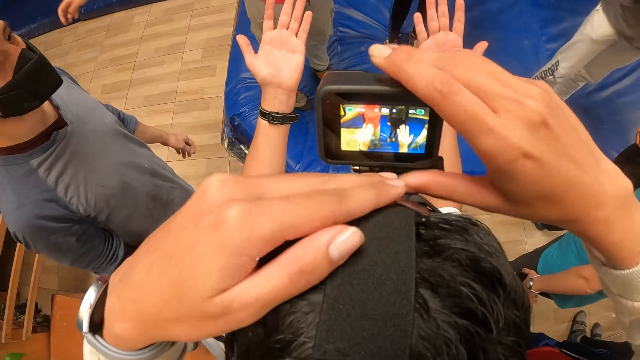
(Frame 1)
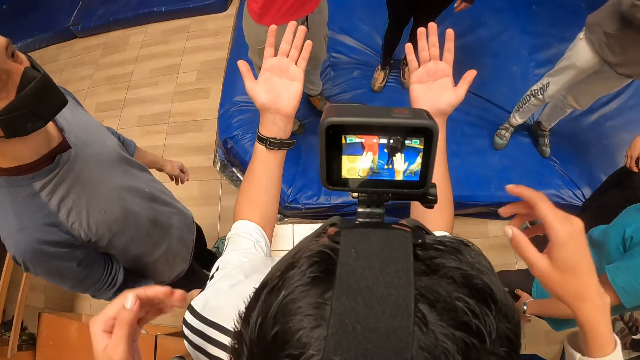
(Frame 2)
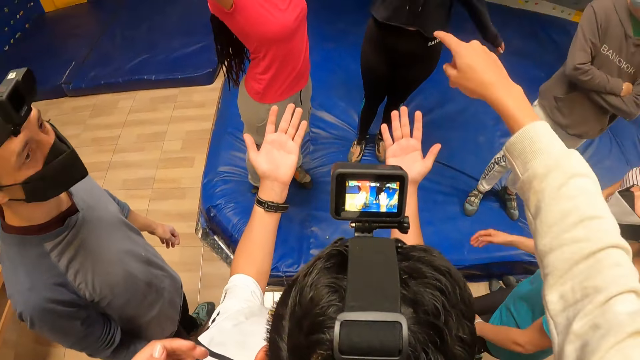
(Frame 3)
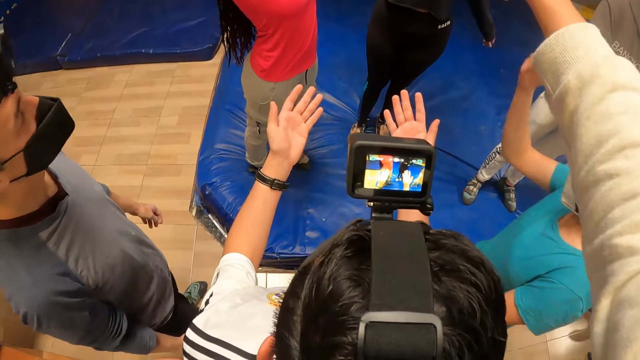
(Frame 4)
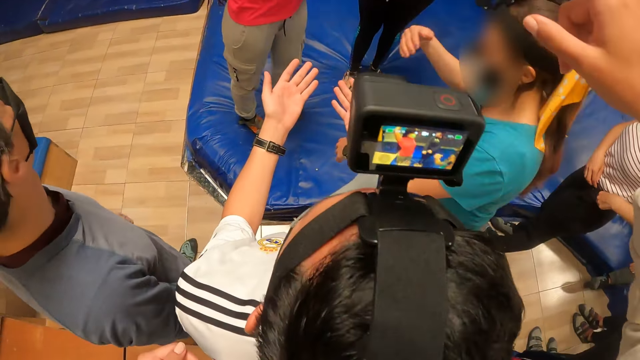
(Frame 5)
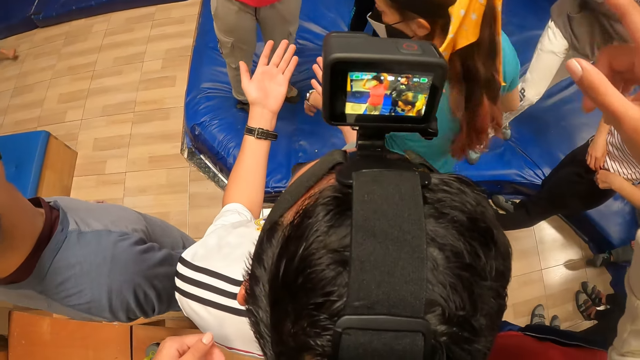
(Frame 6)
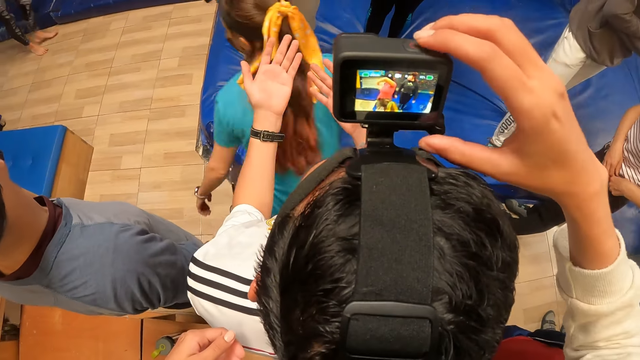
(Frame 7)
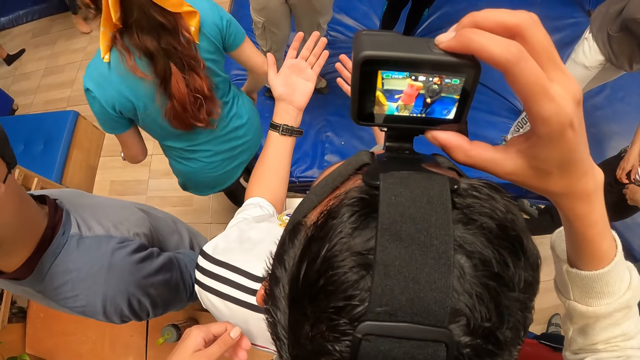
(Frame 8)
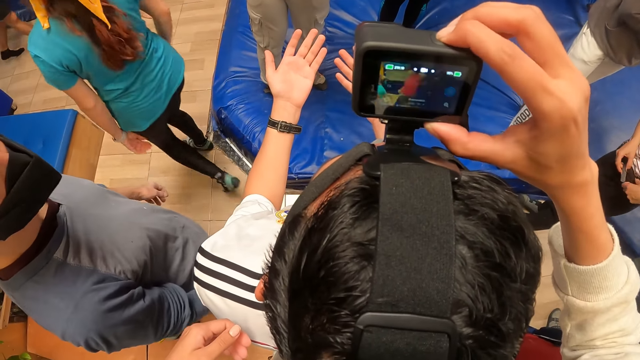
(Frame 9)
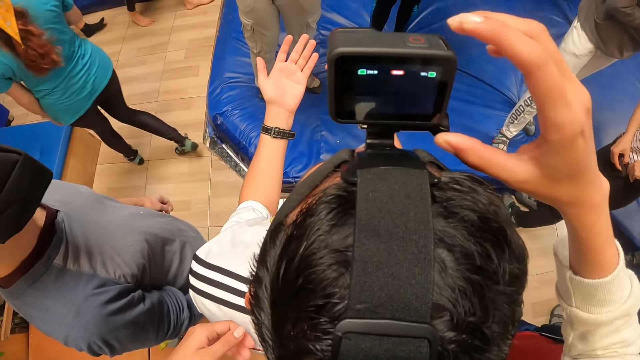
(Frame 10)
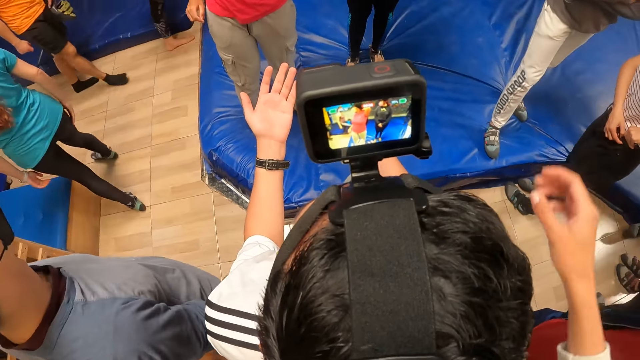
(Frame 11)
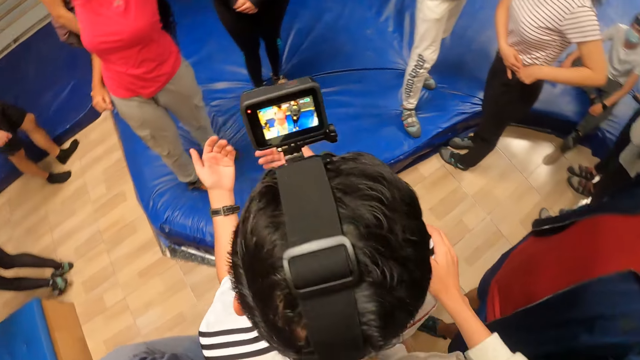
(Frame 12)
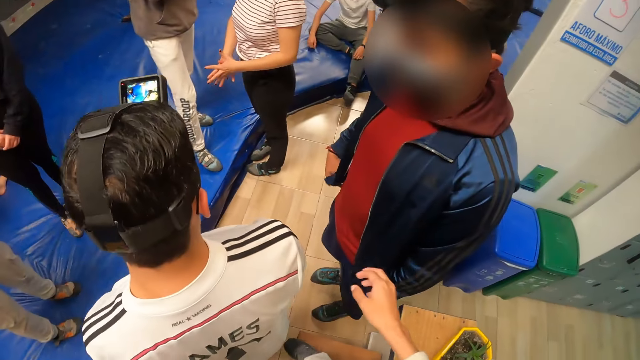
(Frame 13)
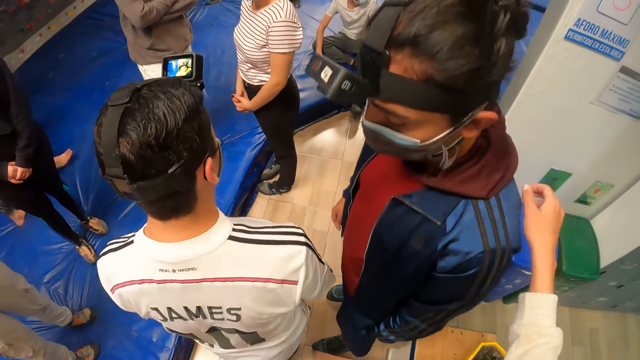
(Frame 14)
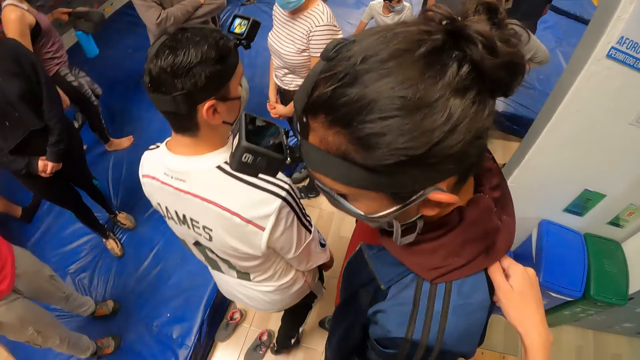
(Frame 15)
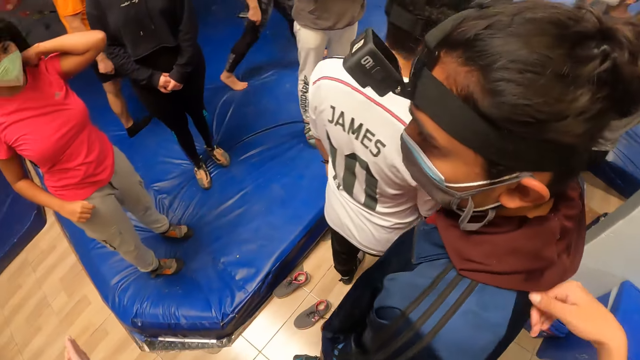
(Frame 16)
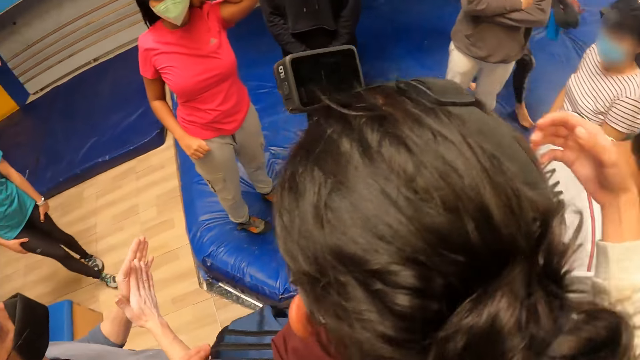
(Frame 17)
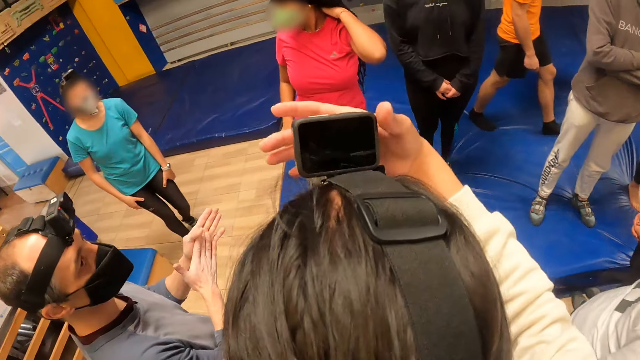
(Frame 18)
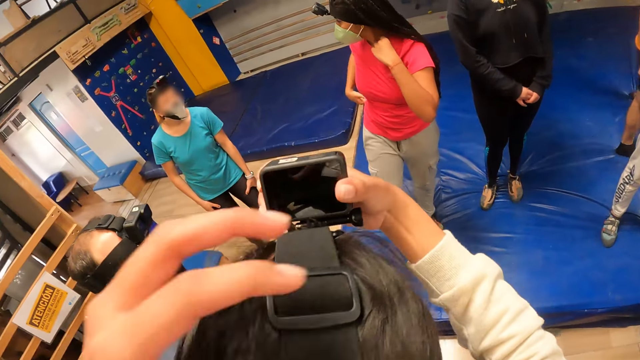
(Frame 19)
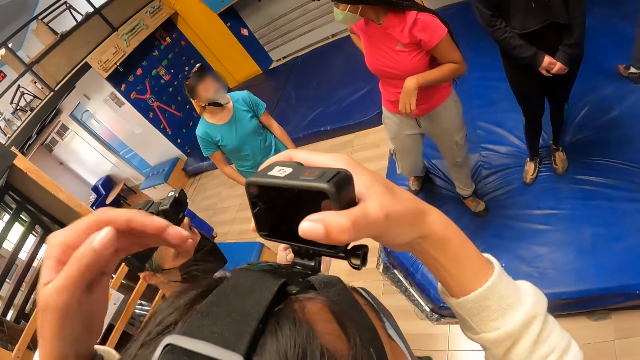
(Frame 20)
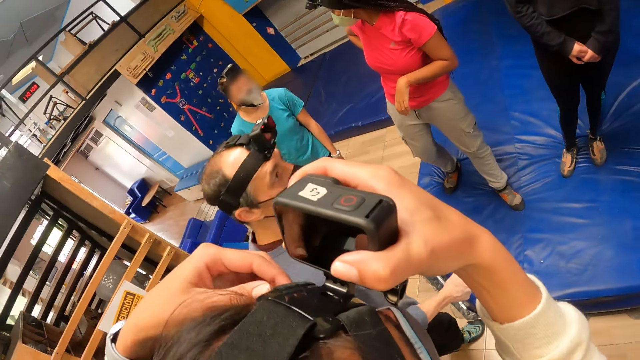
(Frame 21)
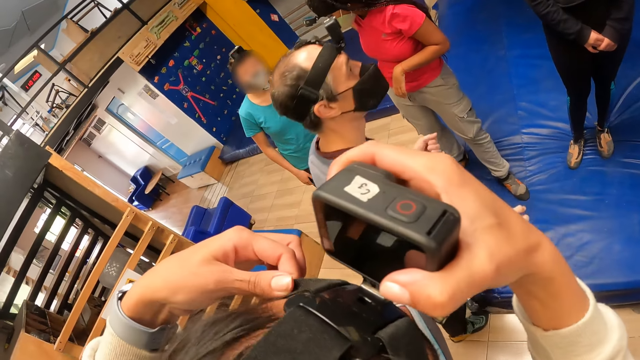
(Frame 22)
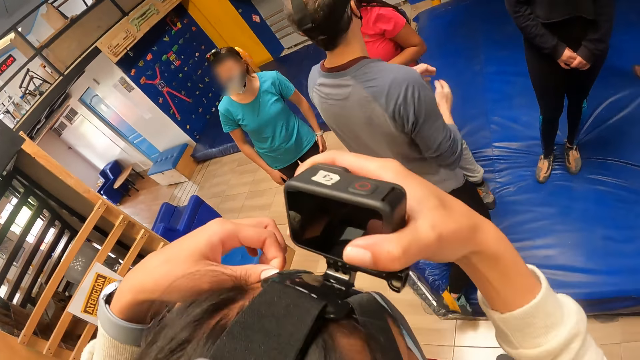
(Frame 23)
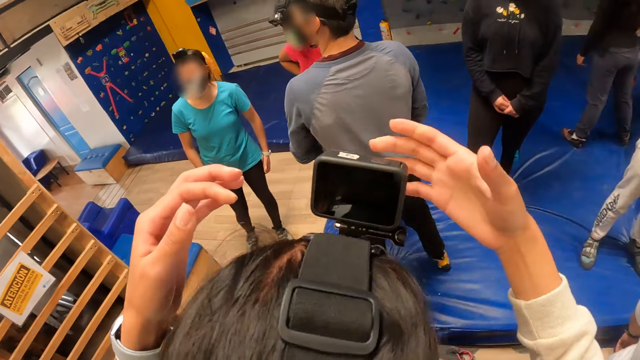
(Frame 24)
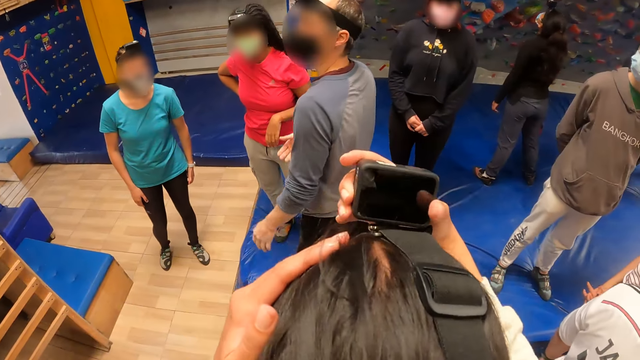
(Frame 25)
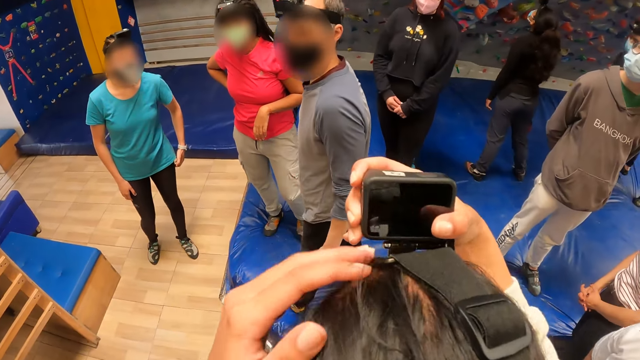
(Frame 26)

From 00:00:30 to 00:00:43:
The camera wearer operates the camera on the man's head with her right hand. She adjusts a camera on another man's head with both hands.

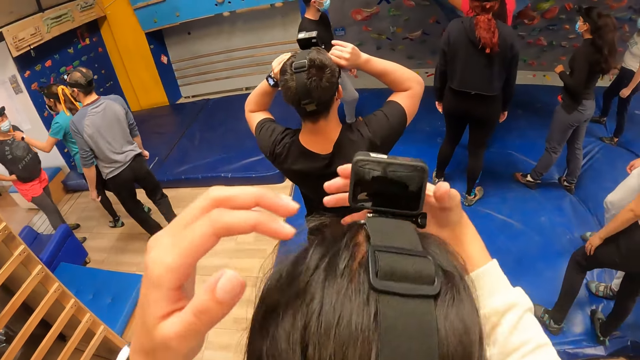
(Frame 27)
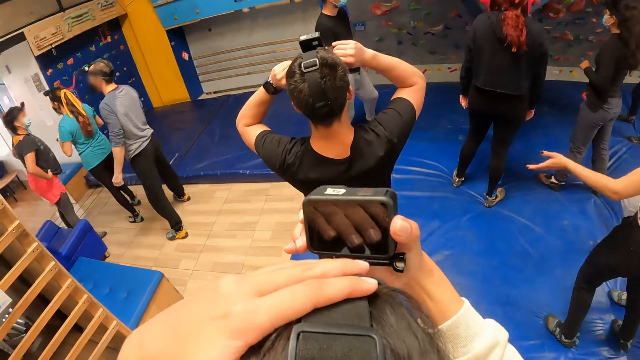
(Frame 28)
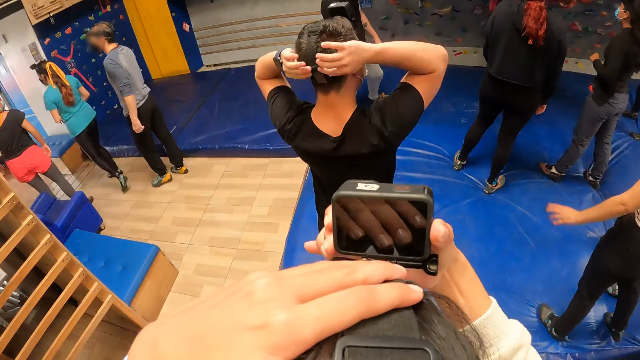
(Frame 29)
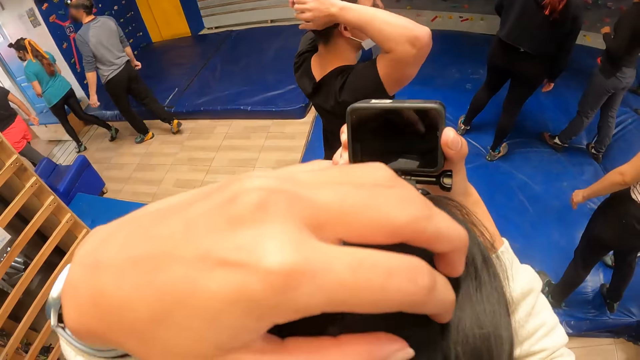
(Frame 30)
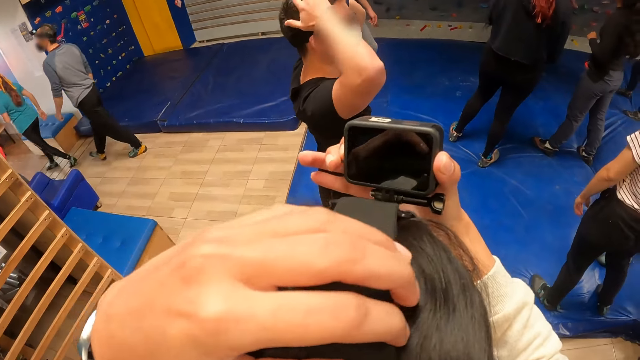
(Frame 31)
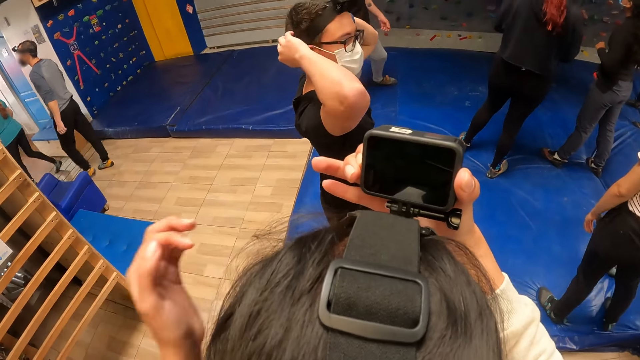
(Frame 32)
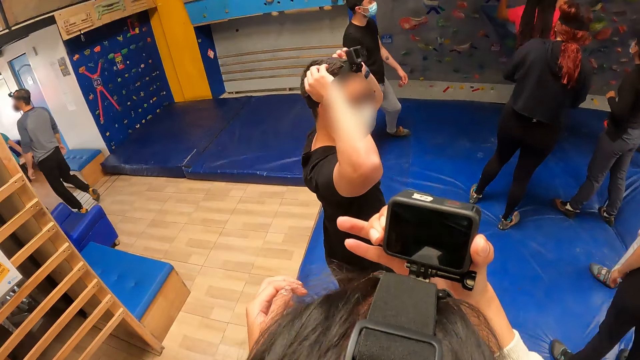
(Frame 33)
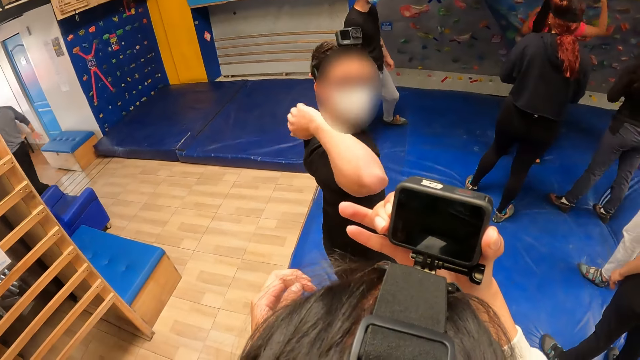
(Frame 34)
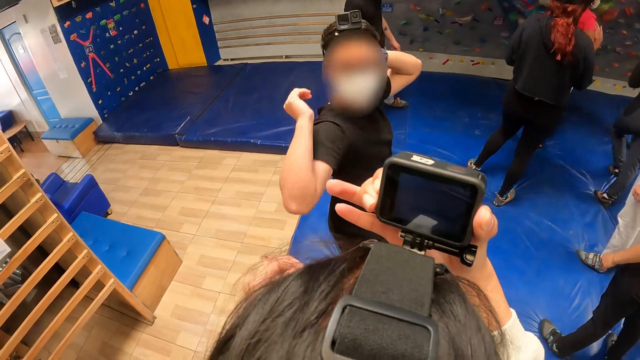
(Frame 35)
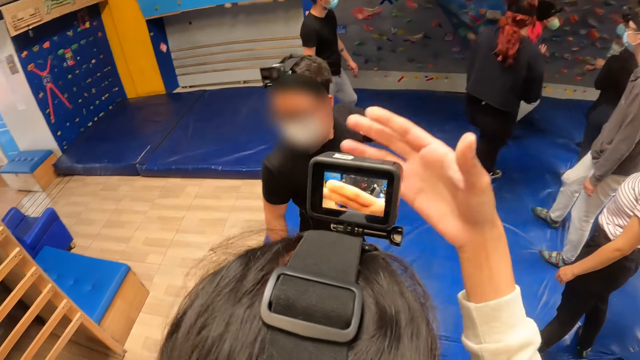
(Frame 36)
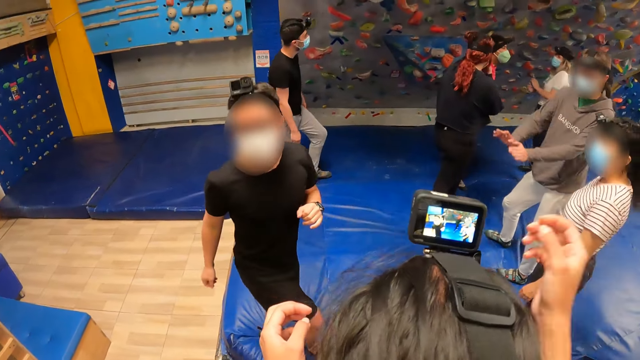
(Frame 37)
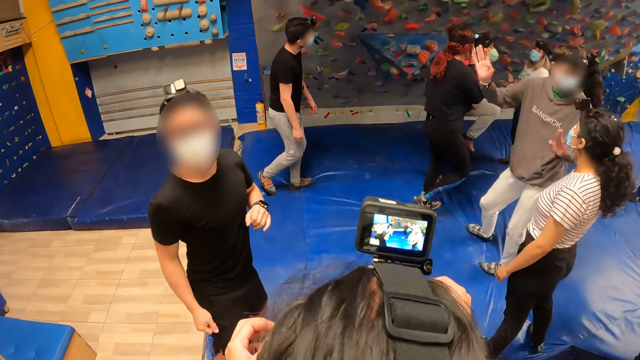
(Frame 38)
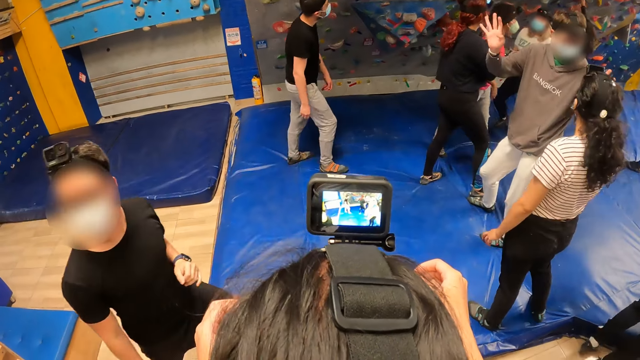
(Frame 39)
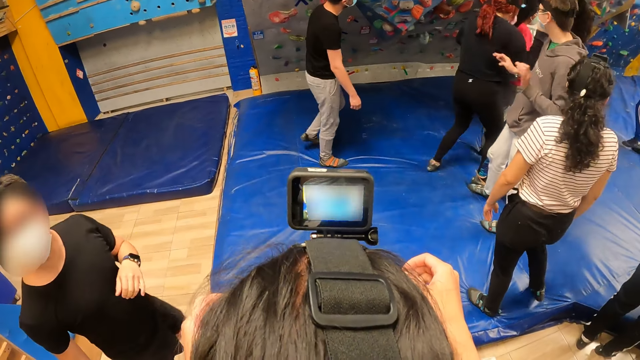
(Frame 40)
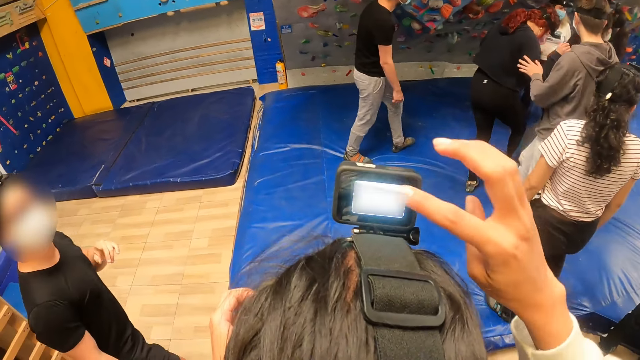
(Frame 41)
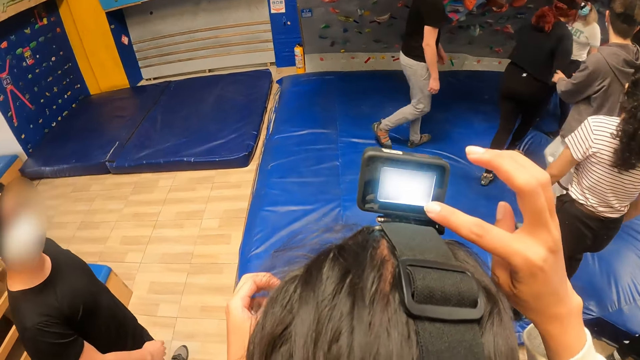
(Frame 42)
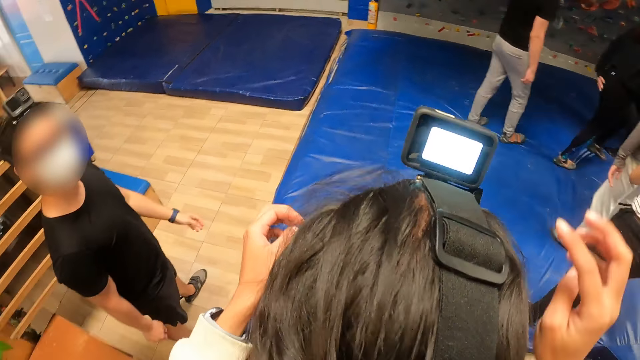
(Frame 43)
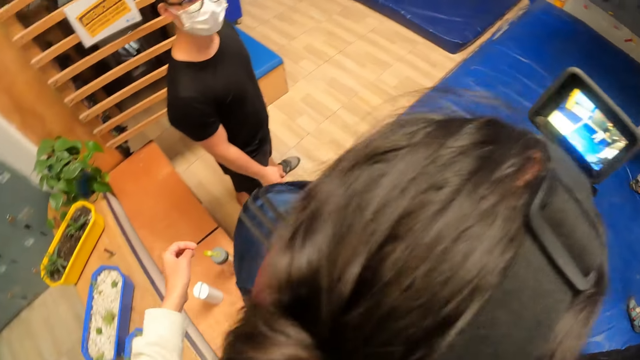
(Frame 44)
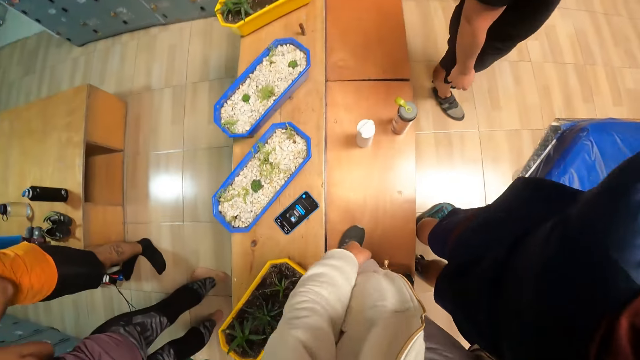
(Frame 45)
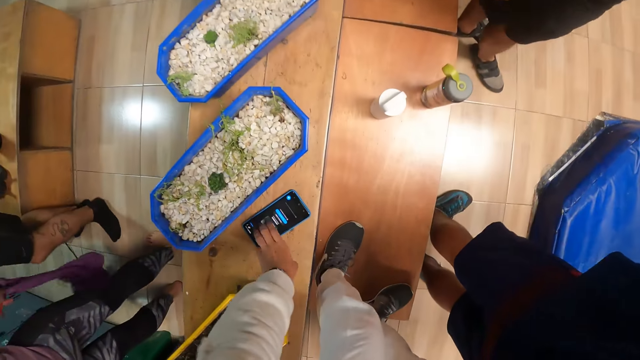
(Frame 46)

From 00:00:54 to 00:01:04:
The camera wearer operates the camera on the man's head with her right hand. She picks up the phone from the table with her left hand.
